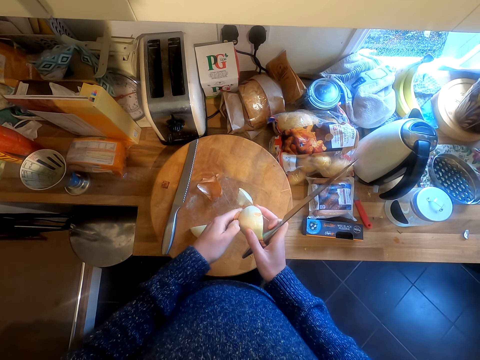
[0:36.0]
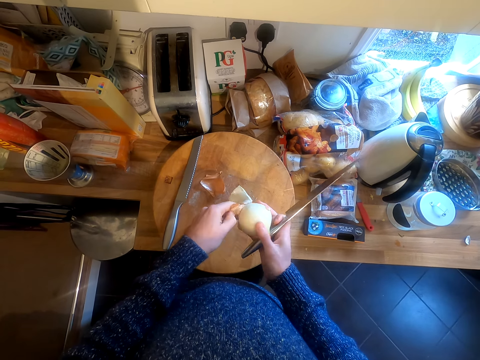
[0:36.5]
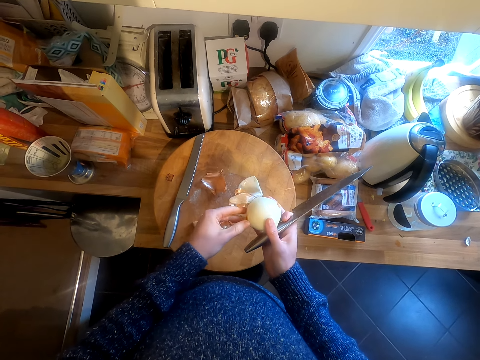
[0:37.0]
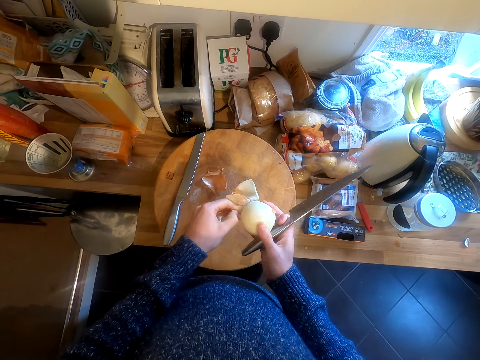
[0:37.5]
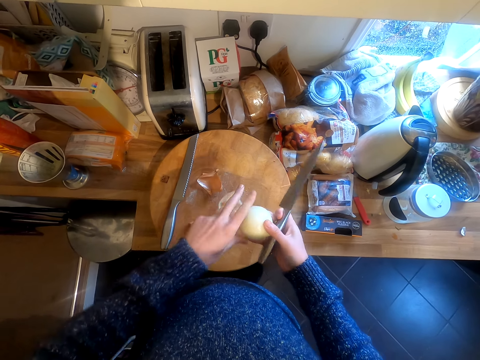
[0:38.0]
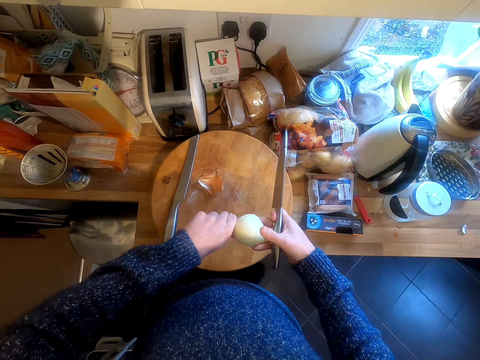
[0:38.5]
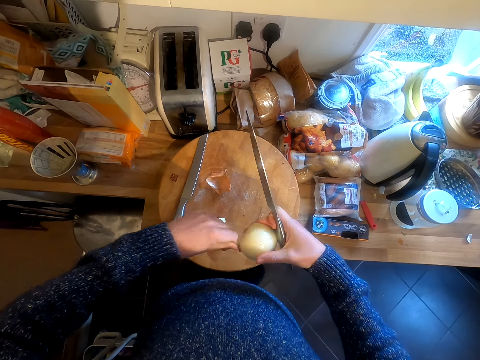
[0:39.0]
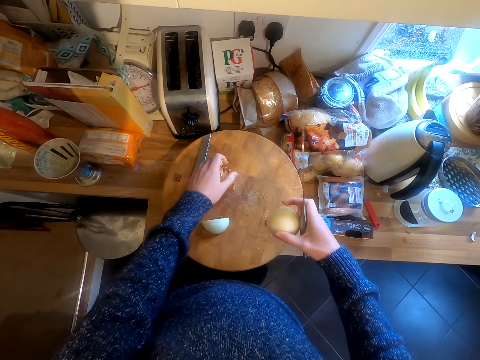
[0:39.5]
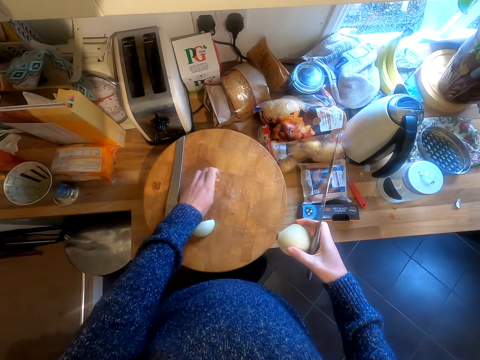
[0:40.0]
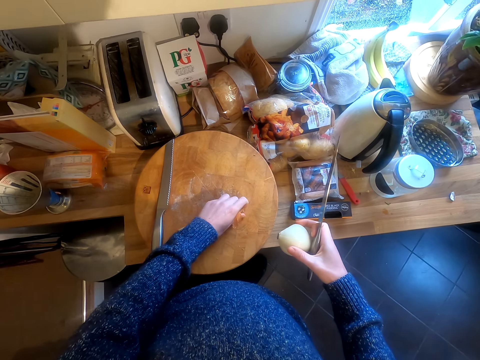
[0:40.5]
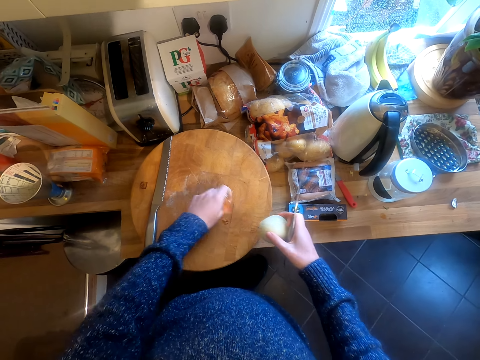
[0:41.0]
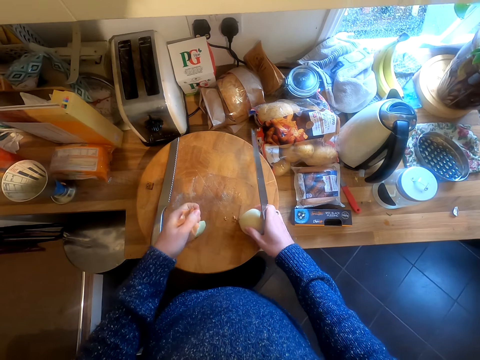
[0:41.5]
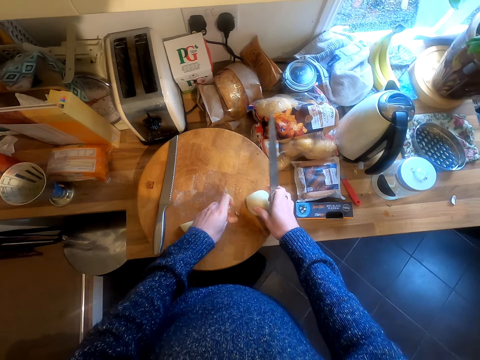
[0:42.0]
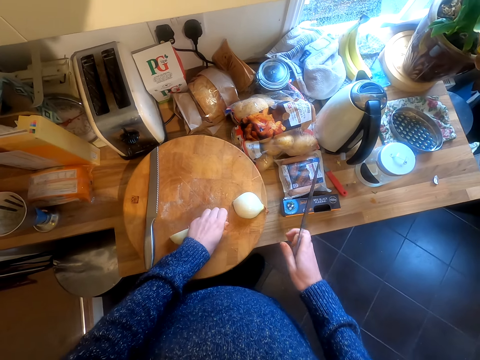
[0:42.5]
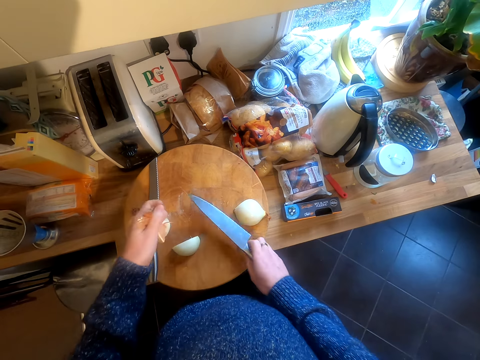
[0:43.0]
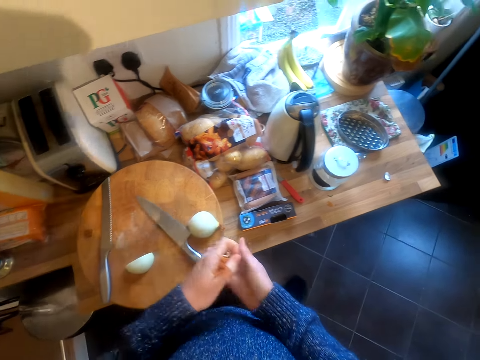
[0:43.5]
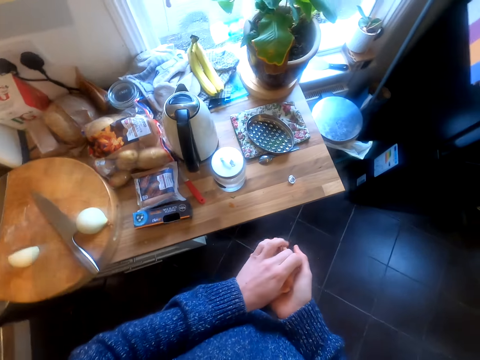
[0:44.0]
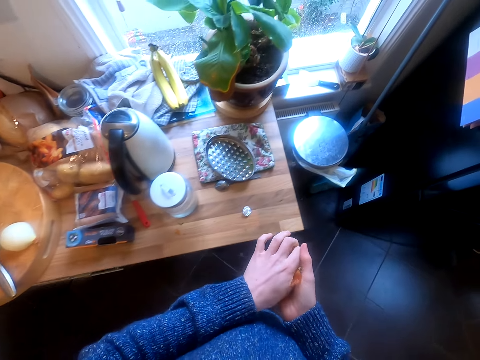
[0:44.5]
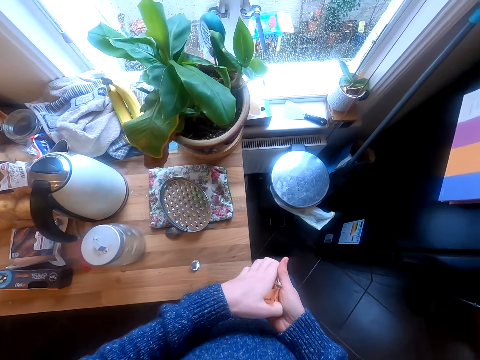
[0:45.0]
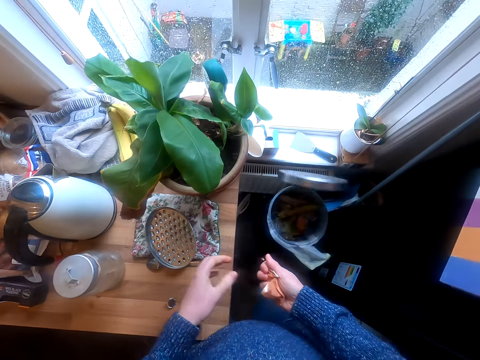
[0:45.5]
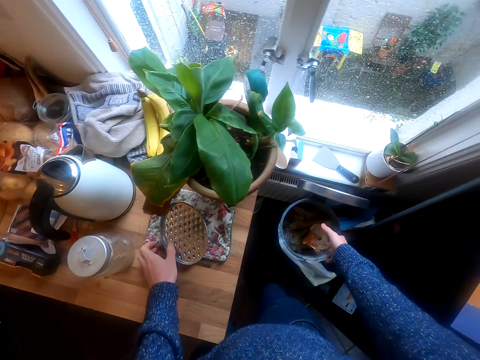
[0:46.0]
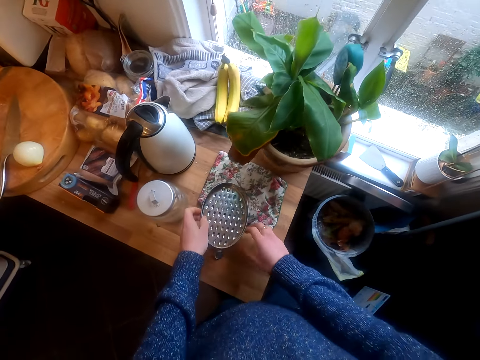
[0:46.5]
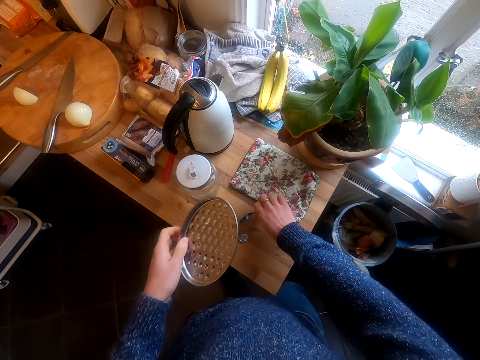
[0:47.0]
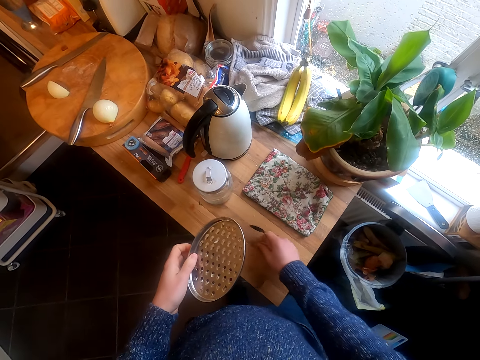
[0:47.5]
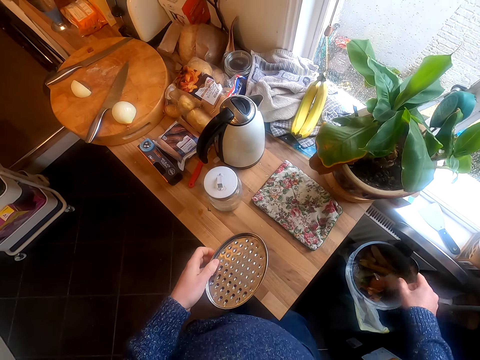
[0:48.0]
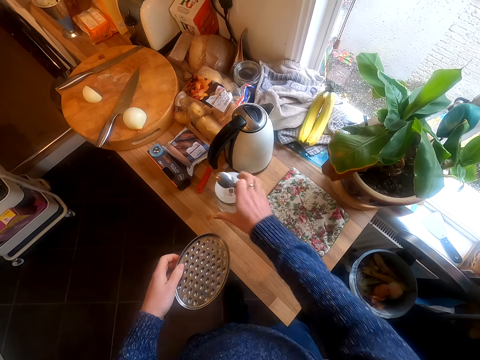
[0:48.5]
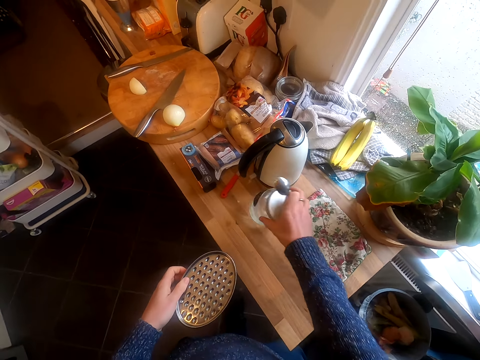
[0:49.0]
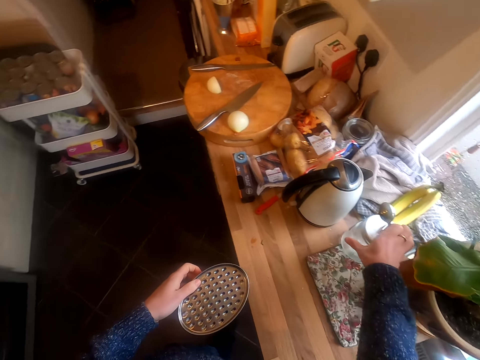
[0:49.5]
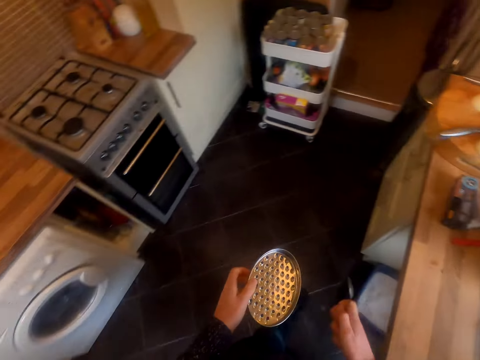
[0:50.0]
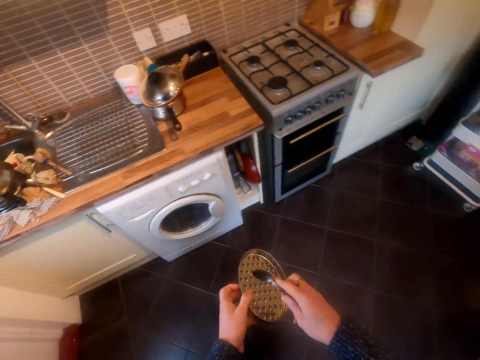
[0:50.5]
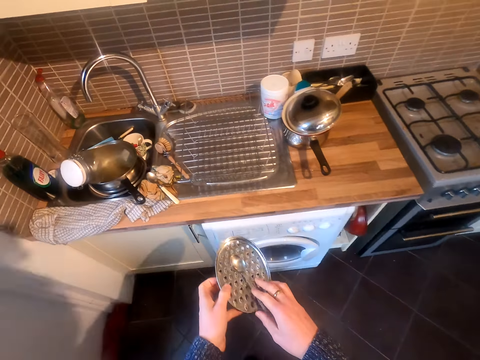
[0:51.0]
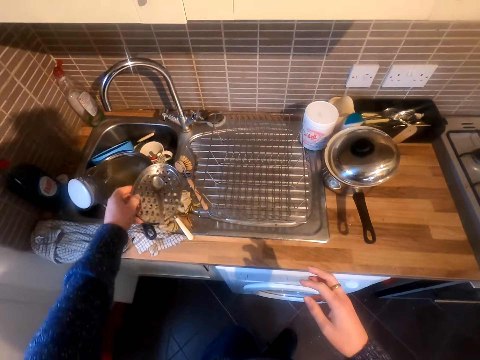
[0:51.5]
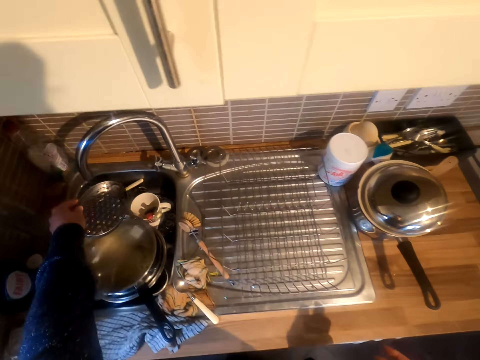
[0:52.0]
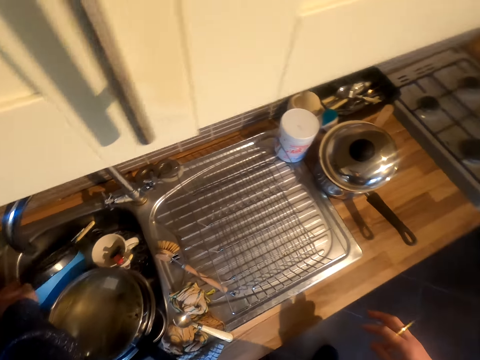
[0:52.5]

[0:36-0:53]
The camera wearer collects the onion peels. They throw the outer layer of the onion into the dustbin. They put the onion on the chopping board. They put the knife on the chopping board. They walk beside the table. They open the dustbin. They drop the onion peels in the dustbin. They pick up the grater. They pick up a spoon. They move a trash into the dustbin. They pick up dirt on top of the counter top. They throw the dirt inside the dustbin. They move a container on the table. They turn to the sink. They put the grater and spoon into the sink.

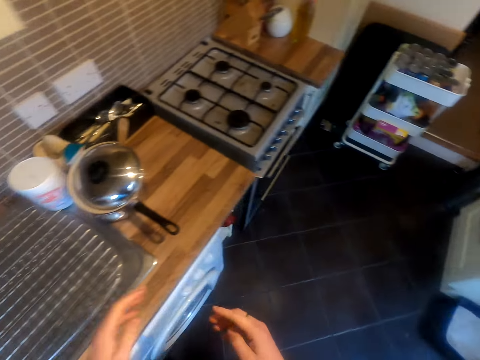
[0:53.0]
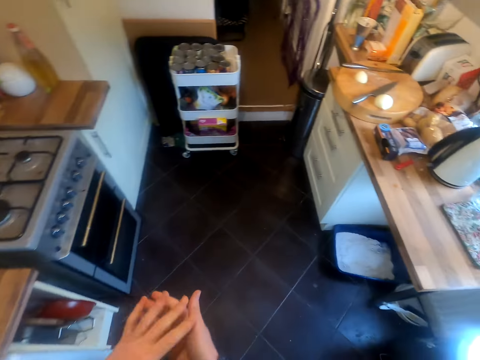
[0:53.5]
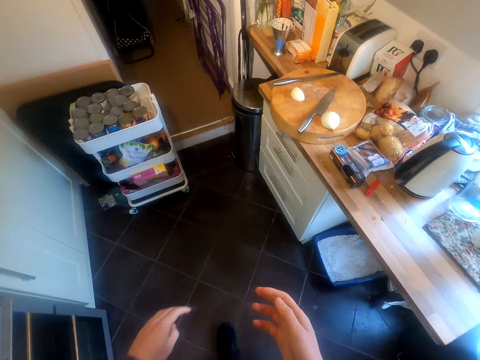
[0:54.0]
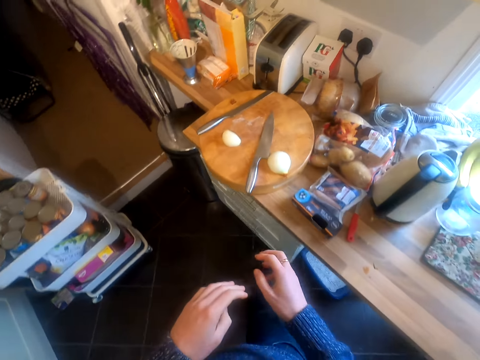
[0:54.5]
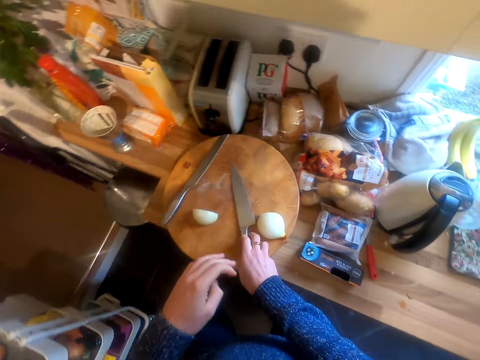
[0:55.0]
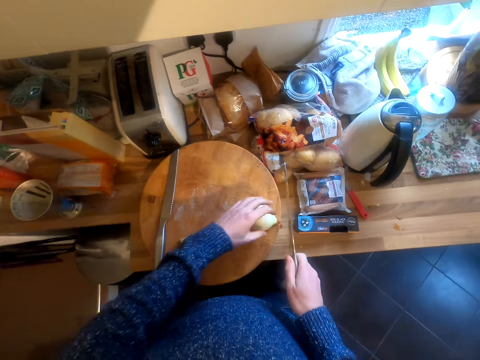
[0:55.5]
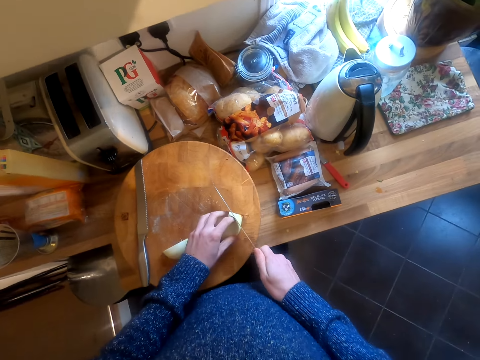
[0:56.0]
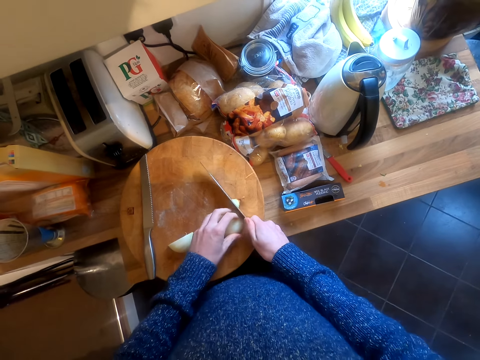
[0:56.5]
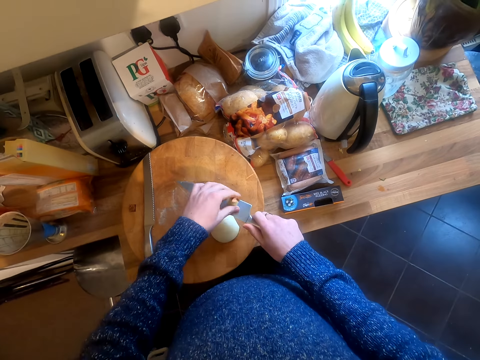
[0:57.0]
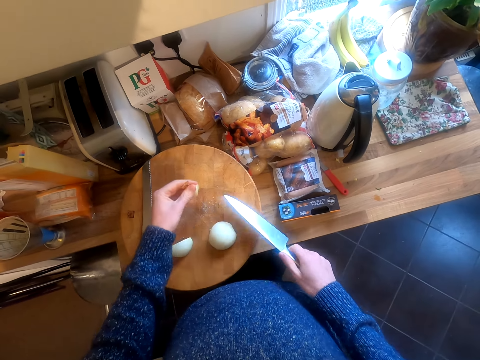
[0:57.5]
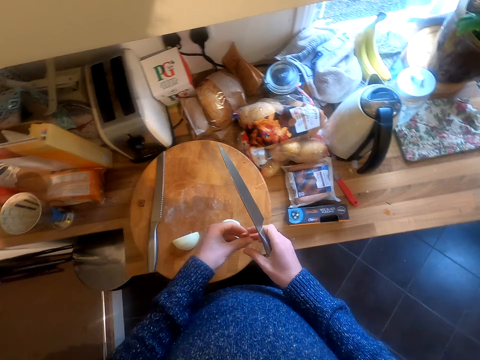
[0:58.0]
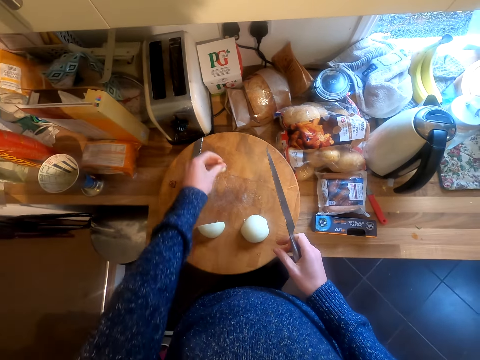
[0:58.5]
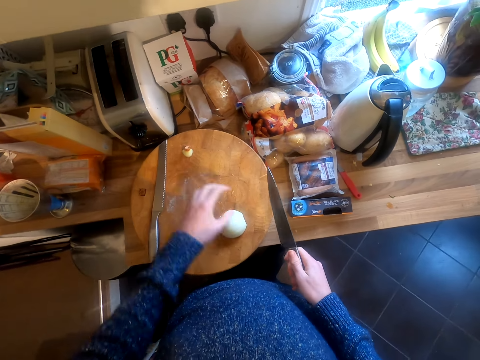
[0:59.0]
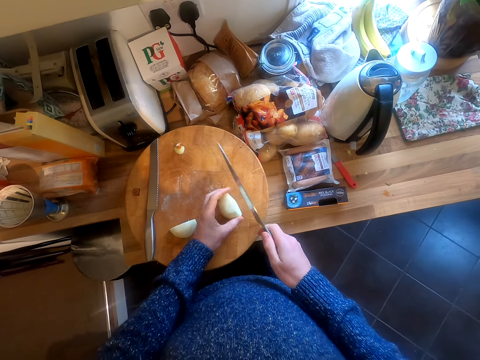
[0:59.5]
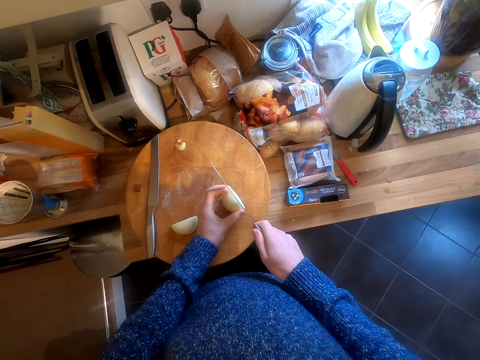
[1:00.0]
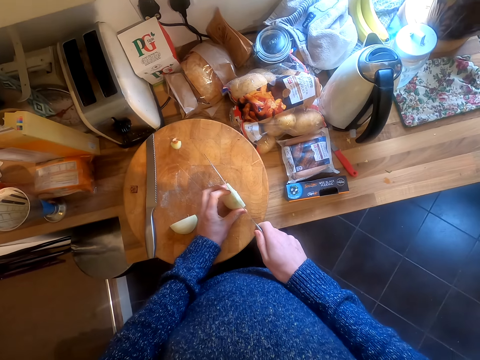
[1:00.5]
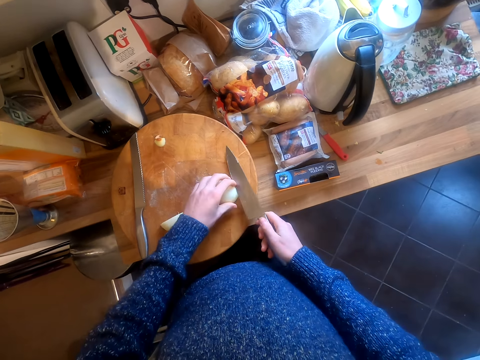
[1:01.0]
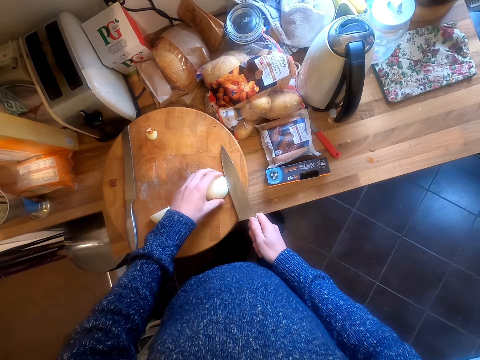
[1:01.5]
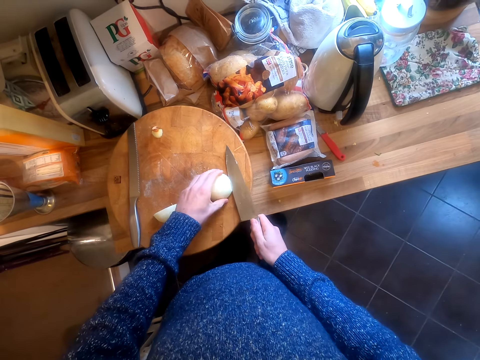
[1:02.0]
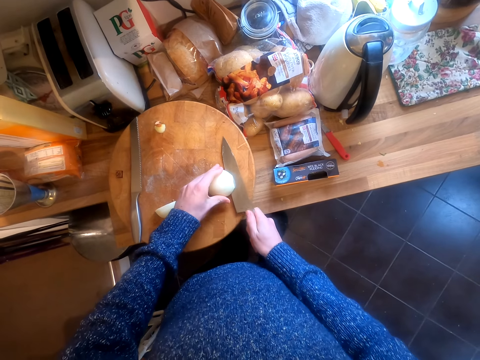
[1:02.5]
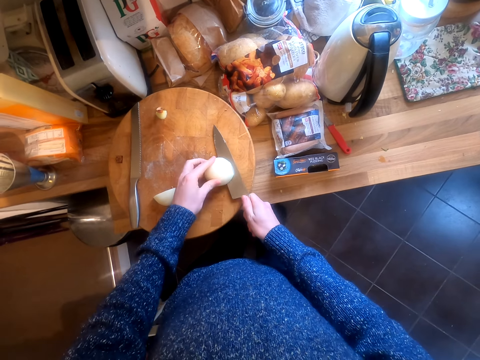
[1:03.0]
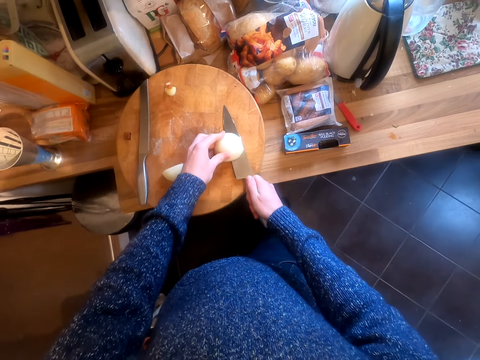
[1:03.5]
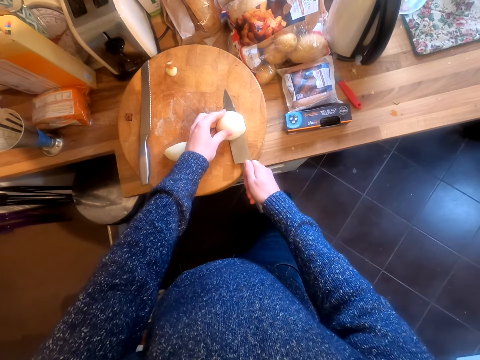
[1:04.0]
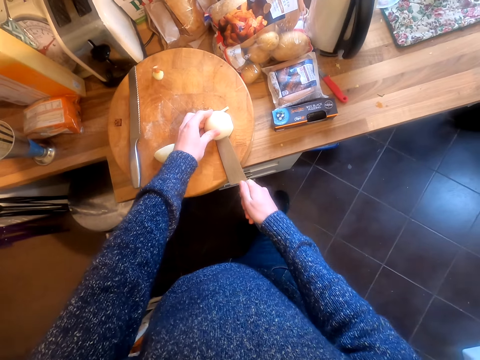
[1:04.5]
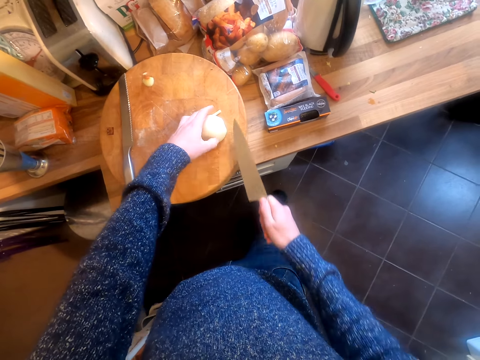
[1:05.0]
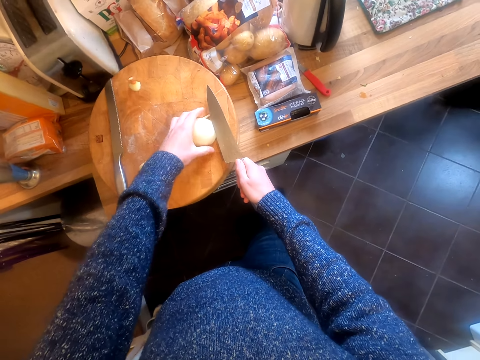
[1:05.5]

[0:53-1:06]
The camera wearer moves in the kitchen. They rub the hands. They pick up the knife. They chop off the edge of the onion. They hold the onion. They take a cut onion. They put the cut onion on the chopping board. They take an onion. They chop the onions. They turn the onion on the table.
